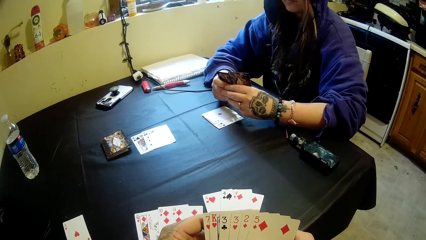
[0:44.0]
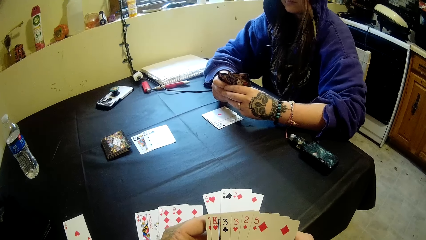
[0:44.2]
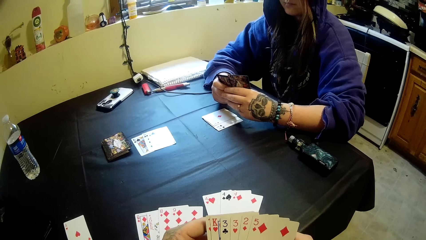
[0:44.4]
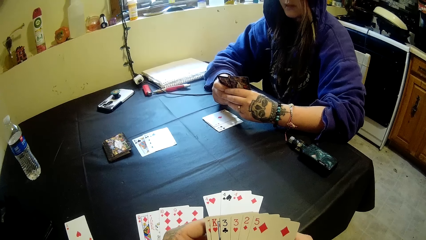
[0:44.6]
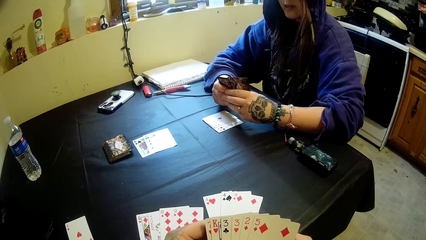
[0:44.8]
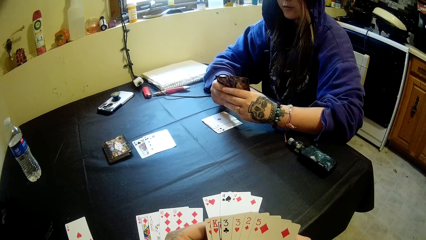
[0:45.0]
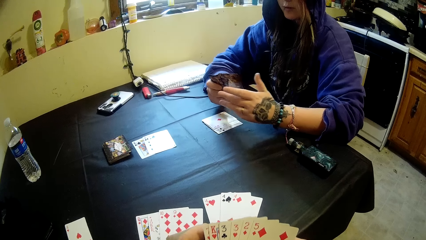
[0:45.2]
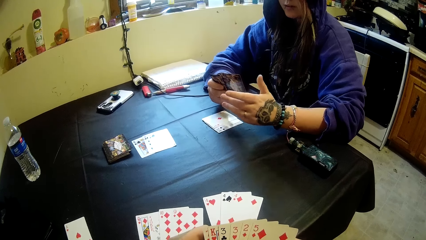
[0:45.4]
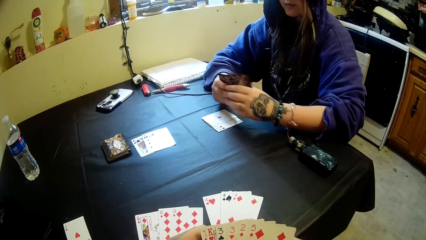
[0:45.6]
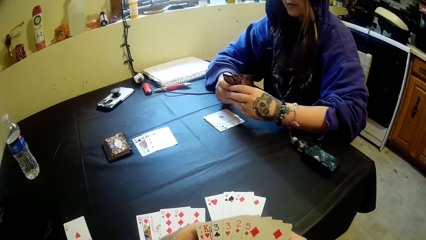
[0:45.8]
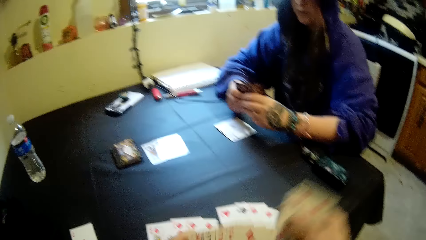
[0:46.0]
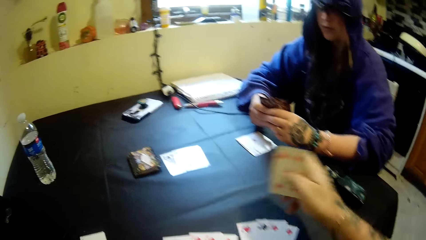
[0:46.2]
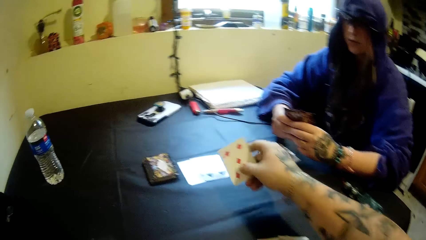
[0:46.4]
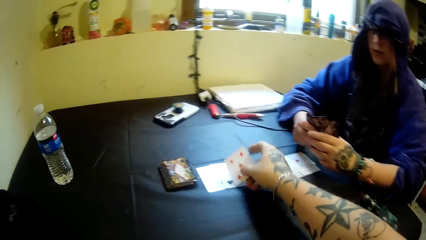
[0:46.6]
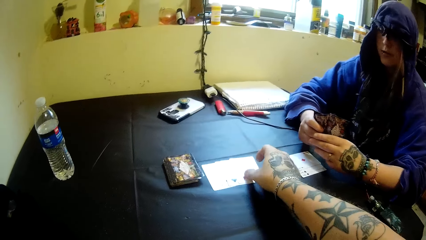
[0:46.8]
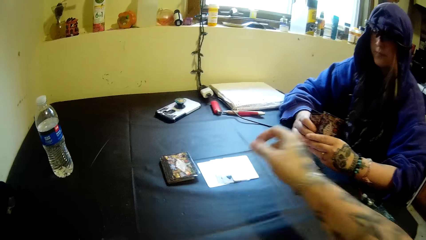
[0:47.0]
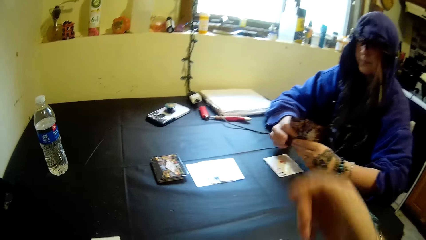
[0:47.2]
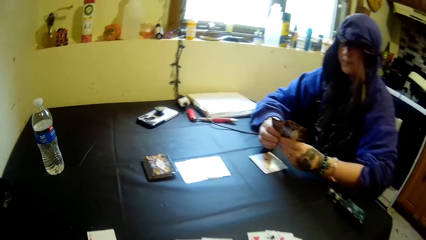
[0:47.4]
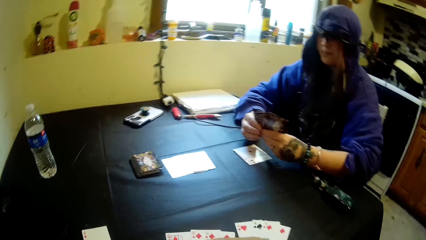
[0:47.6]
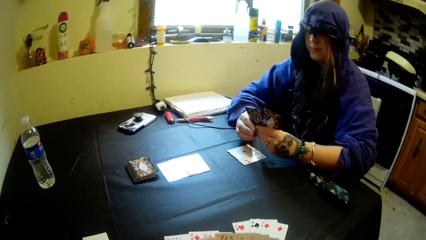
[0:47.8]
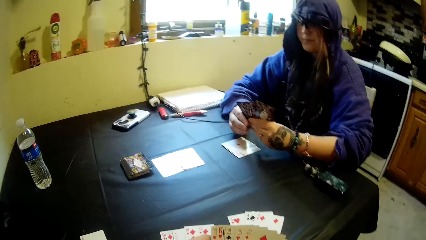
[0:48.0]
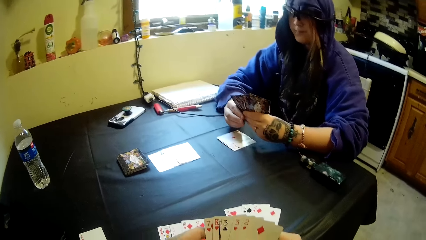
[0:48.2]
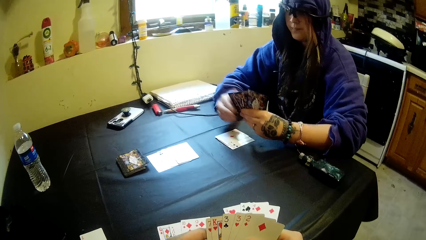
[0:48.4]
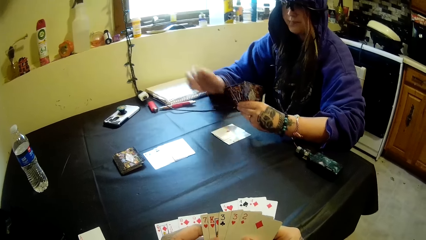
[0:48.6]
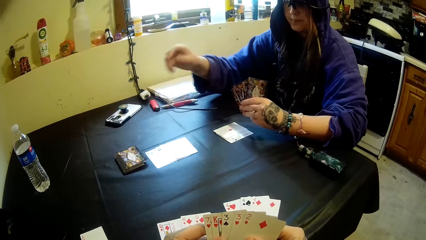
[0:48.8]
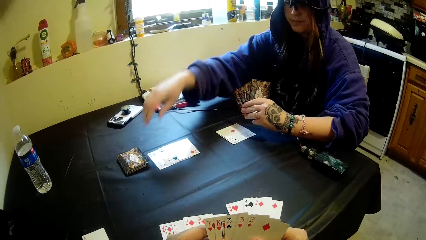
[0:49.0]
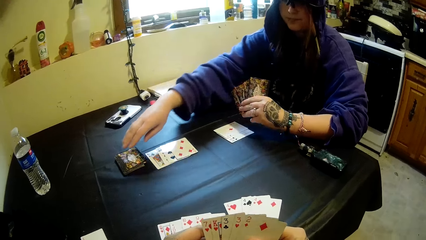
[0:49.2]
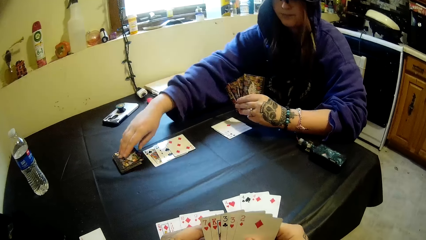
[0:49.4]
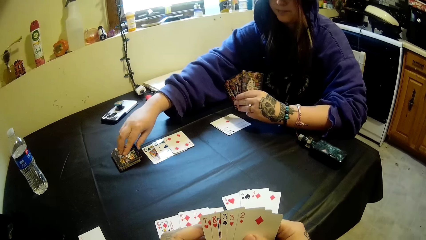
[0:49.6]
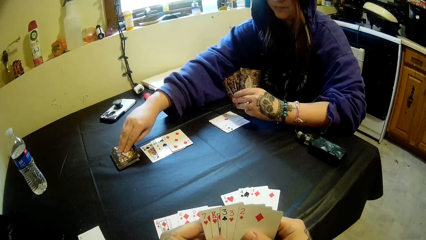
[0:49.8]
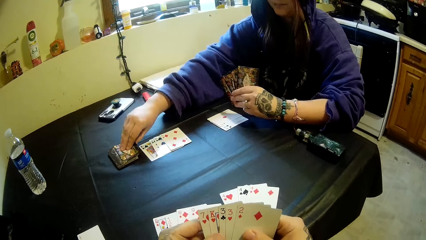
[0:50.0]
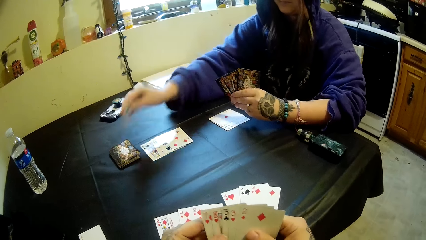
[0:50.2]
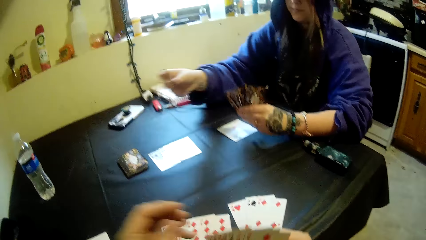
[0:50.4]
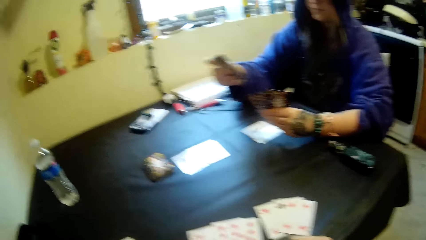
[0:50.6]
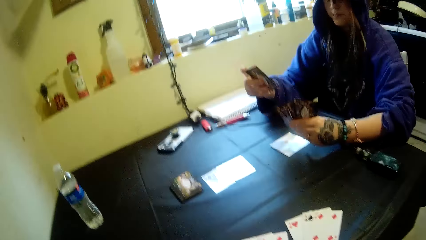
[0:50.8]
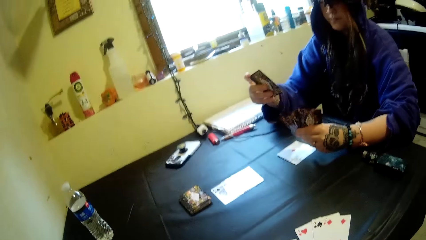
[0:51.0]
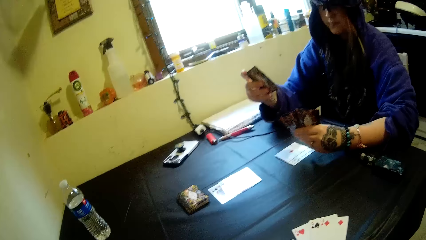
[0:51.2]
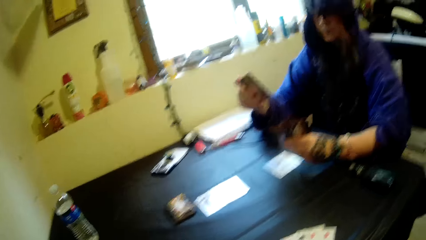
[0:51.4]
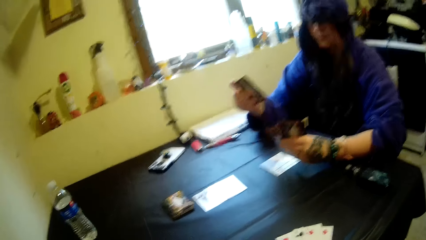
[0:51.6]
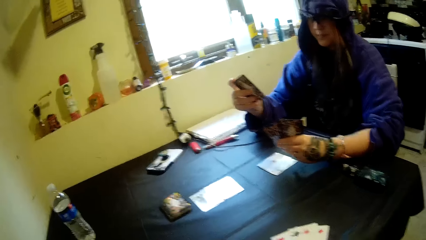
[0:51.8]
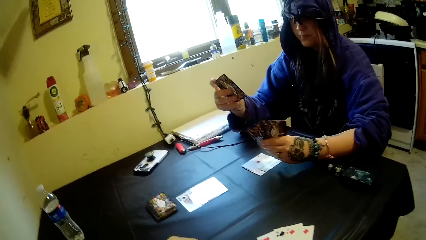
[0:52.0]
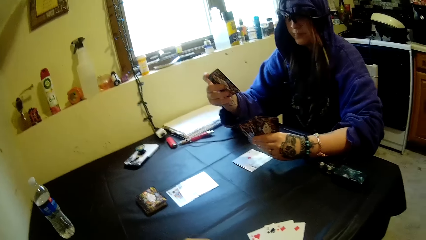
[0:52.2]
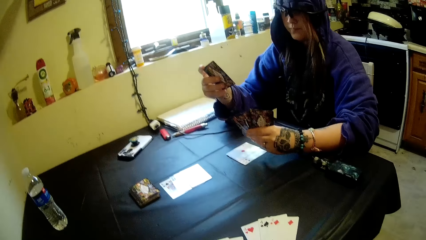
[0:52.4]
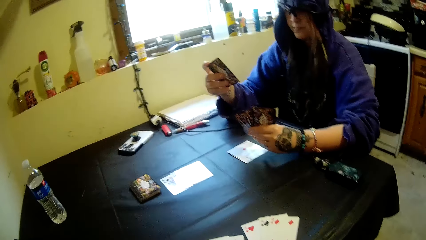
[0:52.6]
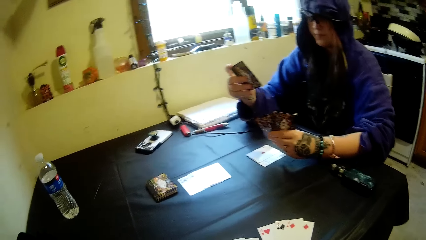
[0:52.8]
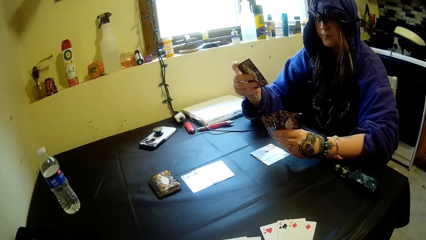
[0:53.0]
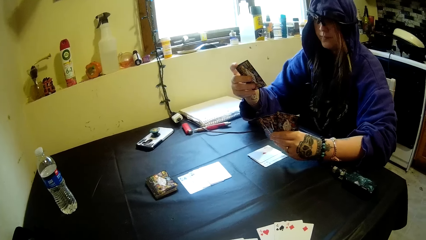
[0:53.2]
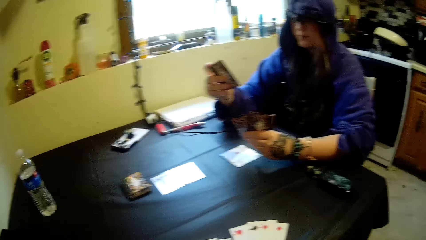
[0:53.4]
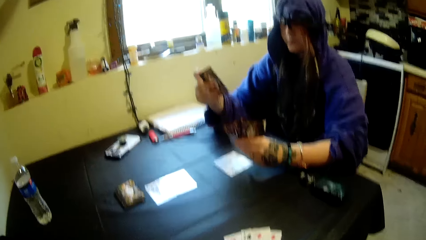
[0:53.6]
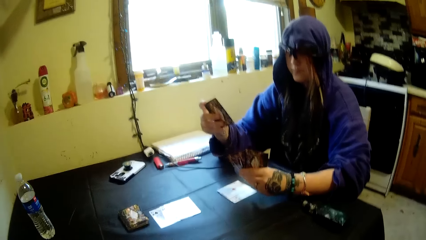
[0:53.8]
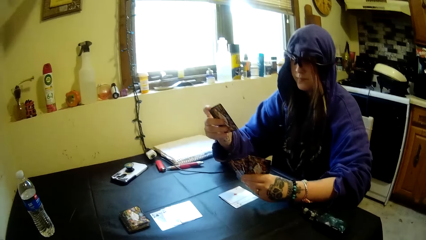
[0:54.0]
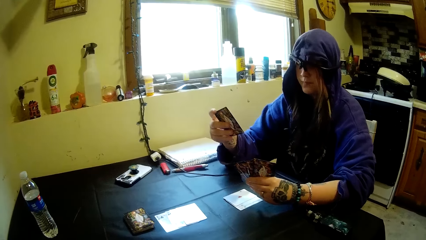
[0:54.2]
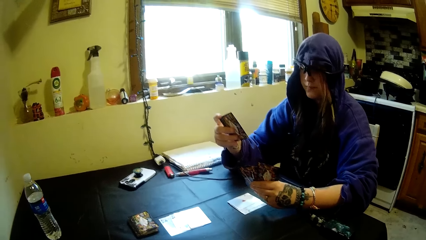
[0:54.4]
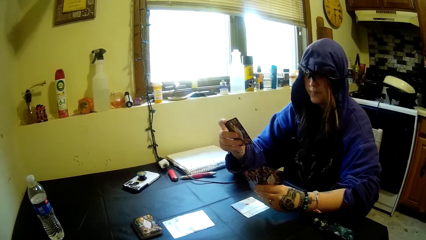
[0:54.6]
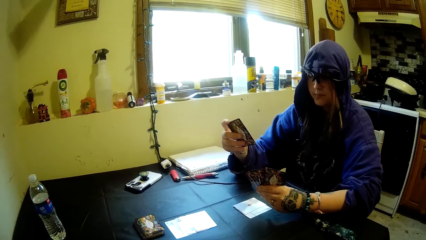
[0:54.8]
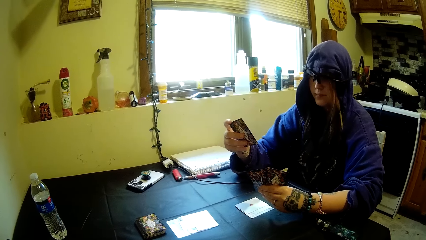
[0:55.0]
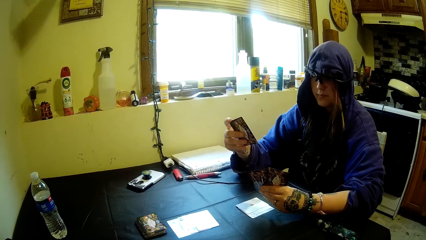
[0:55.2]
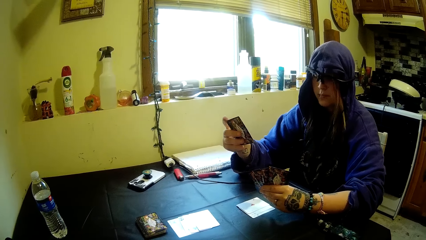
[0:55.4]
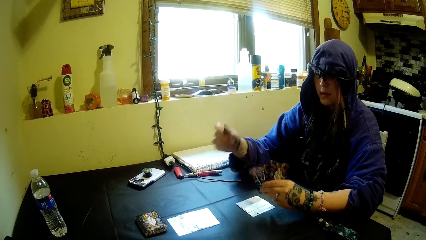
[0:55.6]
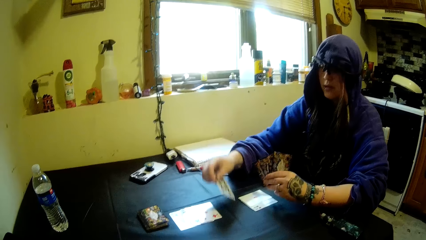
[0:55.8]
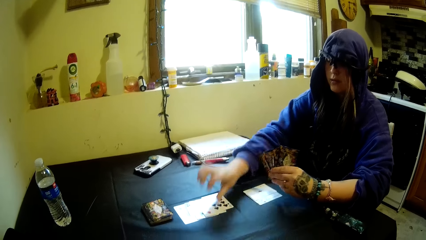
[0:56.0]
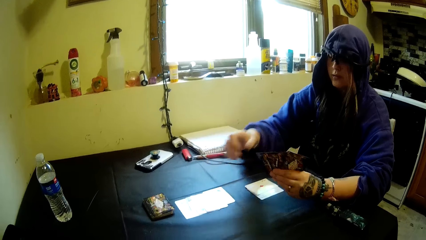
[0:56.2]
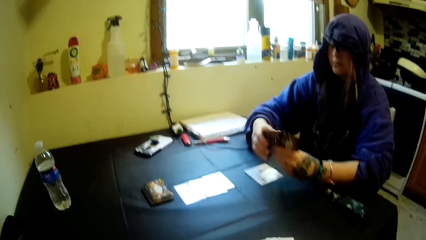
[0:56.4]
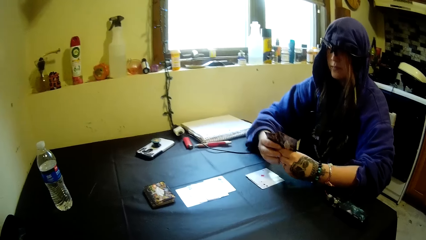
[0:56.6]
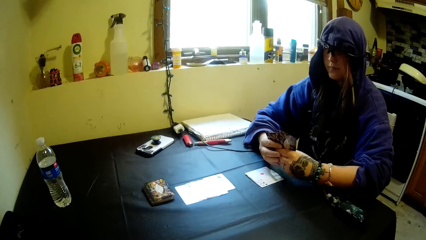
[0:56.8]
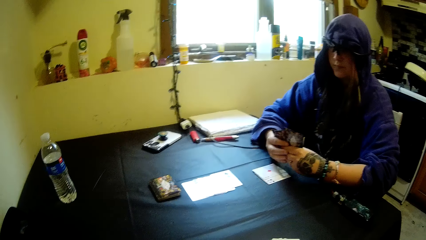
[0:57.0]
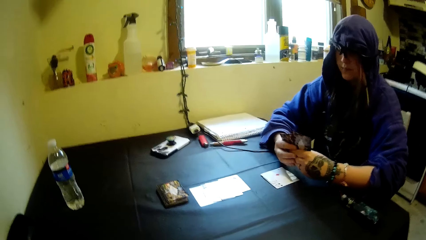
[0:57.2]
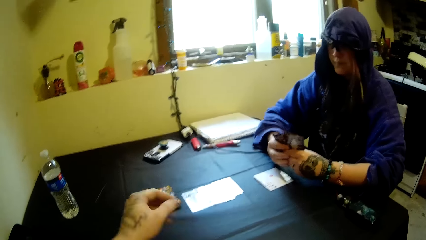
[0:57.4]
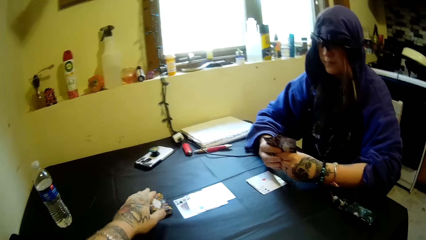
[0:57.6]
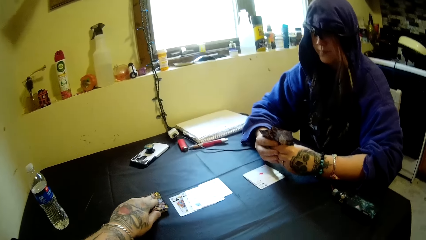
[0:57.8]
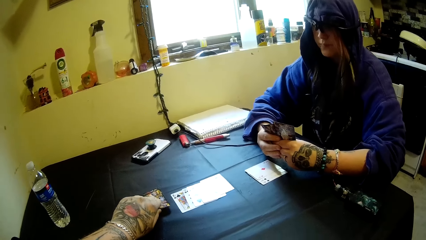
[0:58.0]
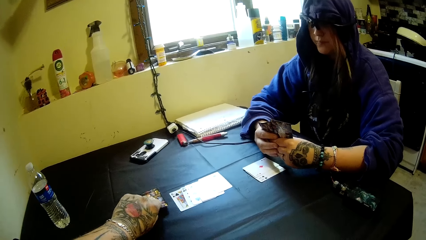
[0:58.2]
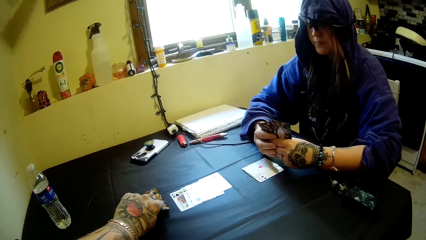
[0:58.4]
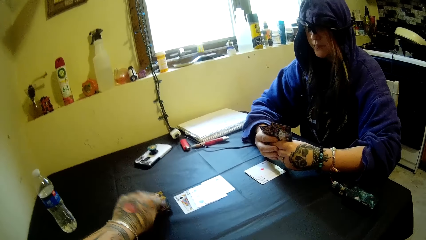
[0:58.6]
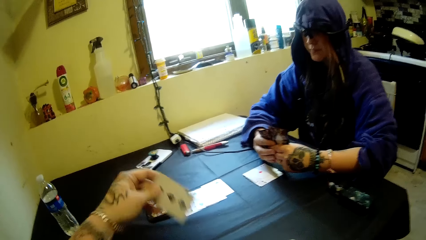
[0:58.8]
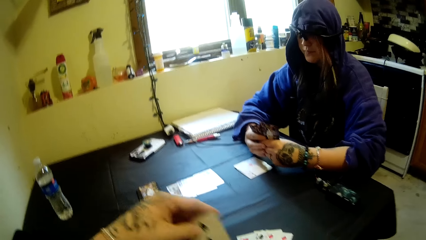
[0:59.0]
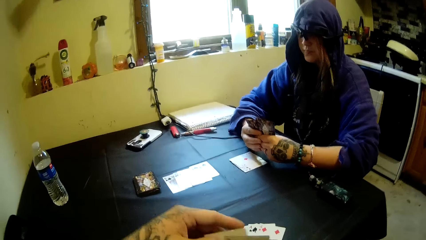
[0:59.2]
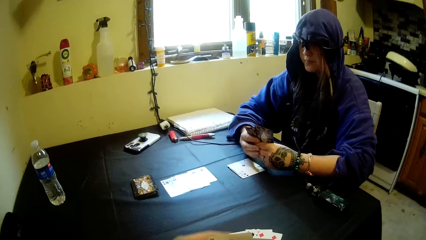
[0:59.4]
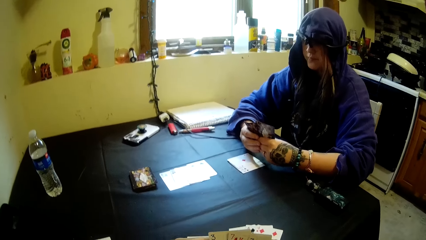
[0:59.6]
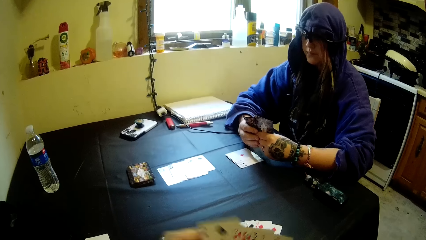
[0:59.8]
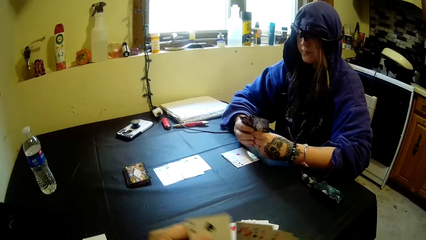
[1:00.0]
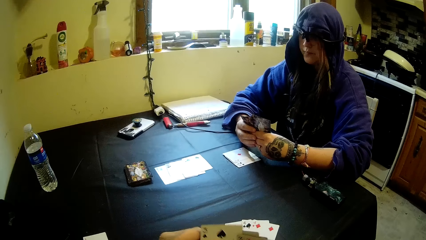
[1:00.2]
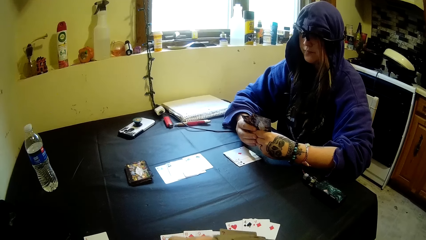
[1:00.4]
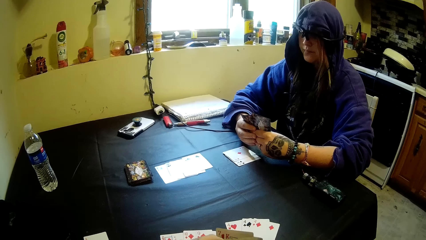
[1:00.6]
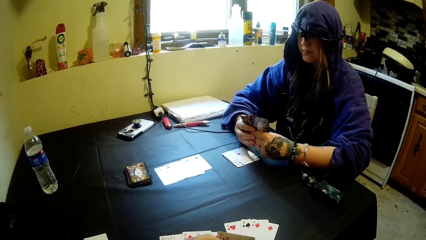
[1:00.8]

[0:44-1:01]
The camera wearer drops a card on the table with his right hand. A person takes a card from the table. The person takes a card from the table again. The camera wearer adjusts the camera. The person puts a card on the table. The camera wearer takes cards from the table.
